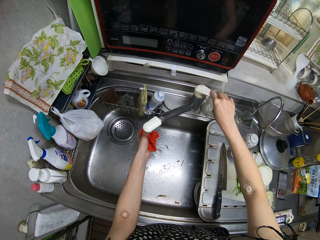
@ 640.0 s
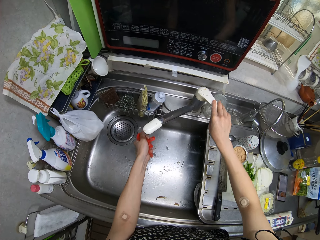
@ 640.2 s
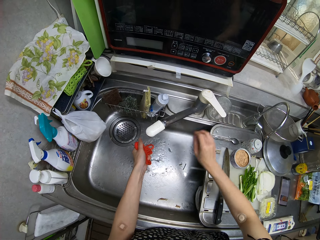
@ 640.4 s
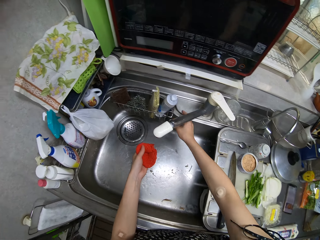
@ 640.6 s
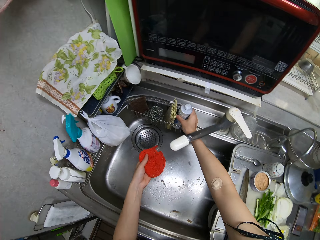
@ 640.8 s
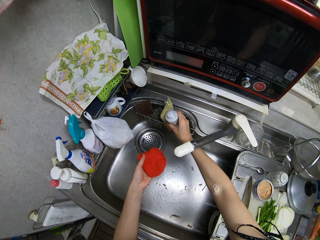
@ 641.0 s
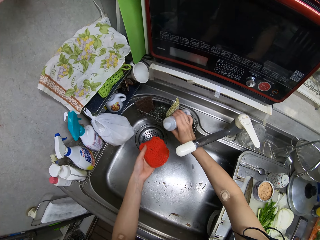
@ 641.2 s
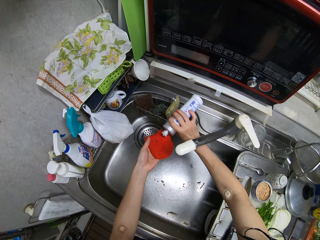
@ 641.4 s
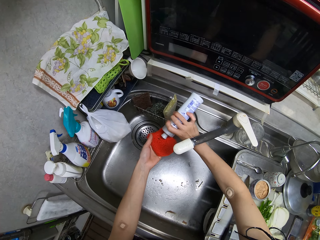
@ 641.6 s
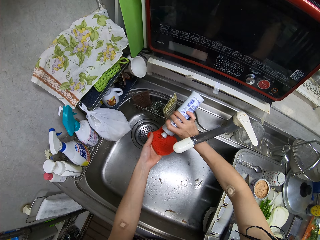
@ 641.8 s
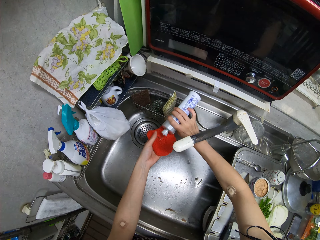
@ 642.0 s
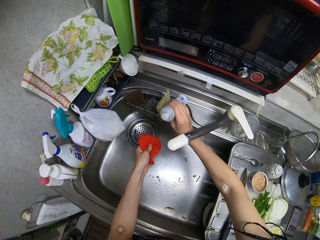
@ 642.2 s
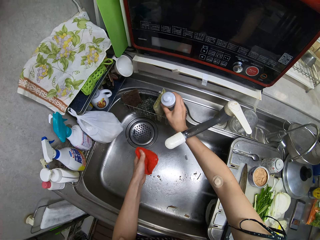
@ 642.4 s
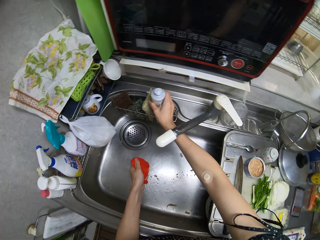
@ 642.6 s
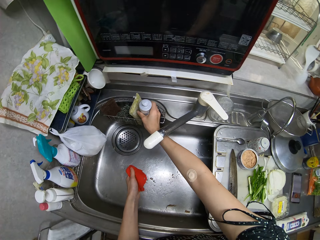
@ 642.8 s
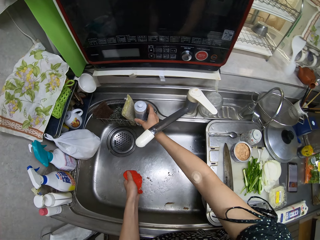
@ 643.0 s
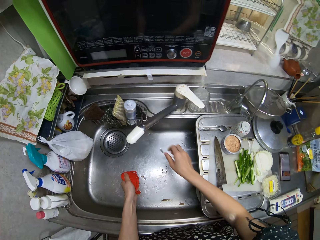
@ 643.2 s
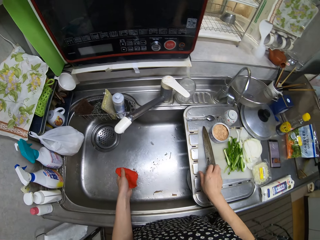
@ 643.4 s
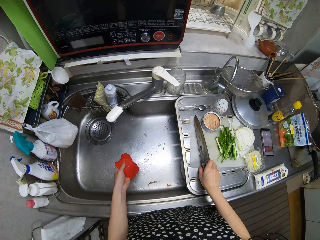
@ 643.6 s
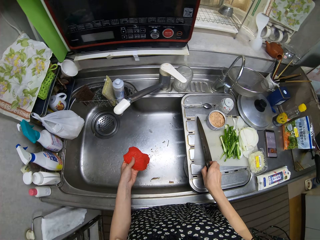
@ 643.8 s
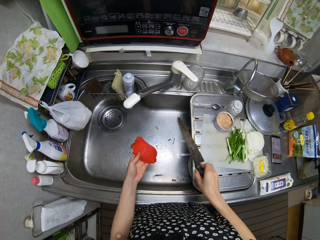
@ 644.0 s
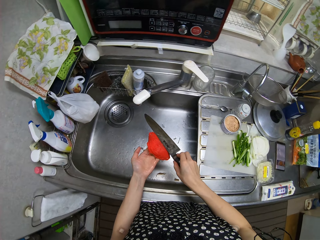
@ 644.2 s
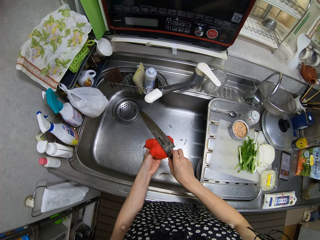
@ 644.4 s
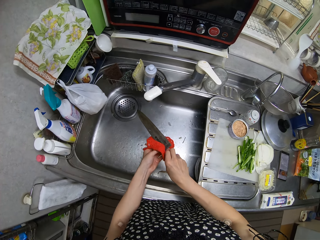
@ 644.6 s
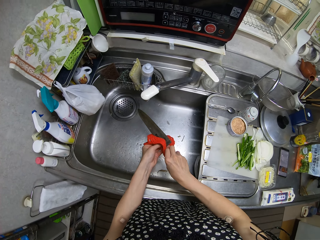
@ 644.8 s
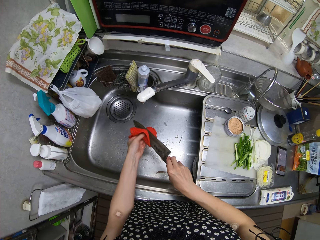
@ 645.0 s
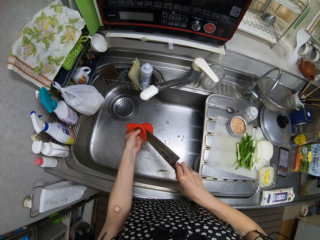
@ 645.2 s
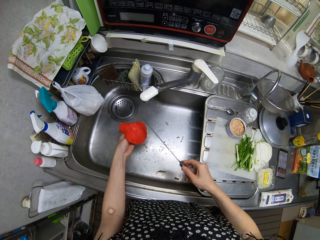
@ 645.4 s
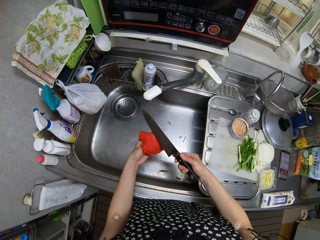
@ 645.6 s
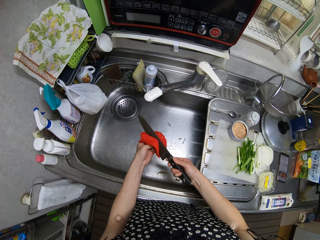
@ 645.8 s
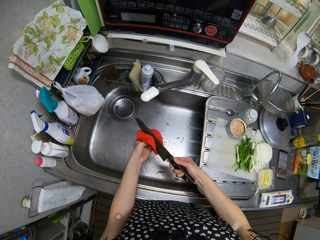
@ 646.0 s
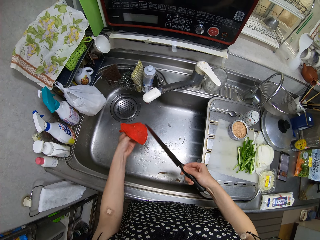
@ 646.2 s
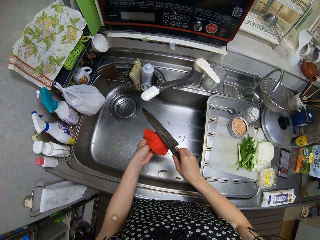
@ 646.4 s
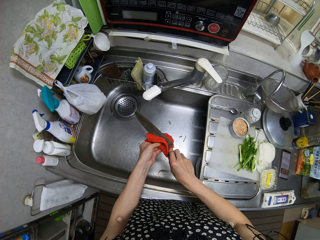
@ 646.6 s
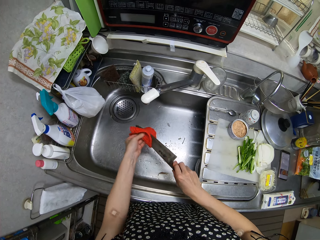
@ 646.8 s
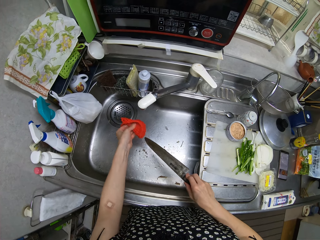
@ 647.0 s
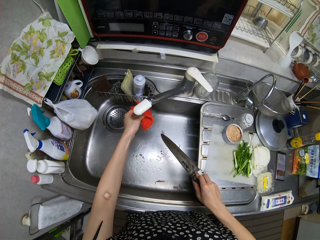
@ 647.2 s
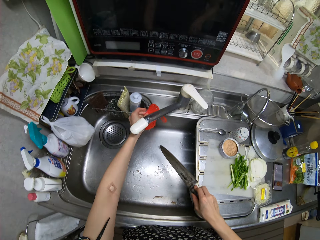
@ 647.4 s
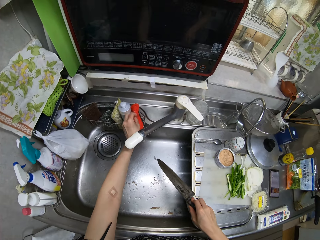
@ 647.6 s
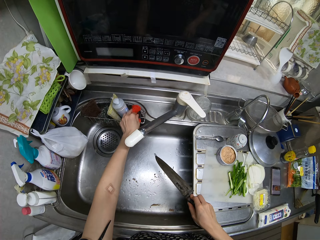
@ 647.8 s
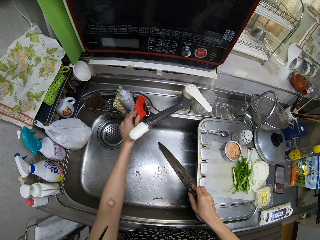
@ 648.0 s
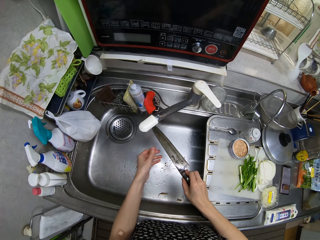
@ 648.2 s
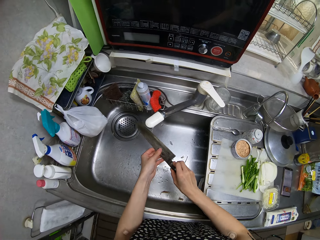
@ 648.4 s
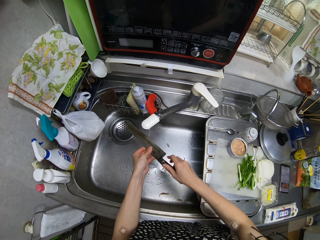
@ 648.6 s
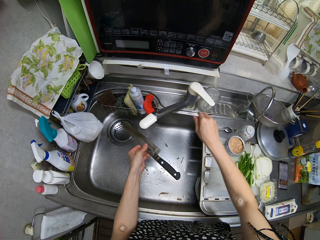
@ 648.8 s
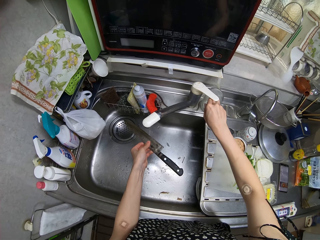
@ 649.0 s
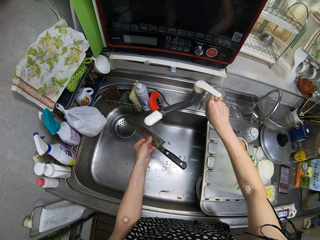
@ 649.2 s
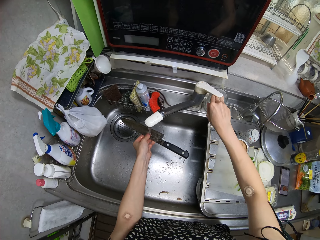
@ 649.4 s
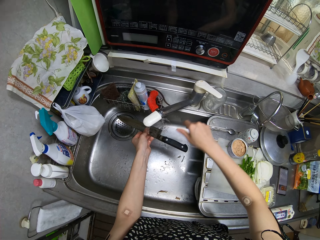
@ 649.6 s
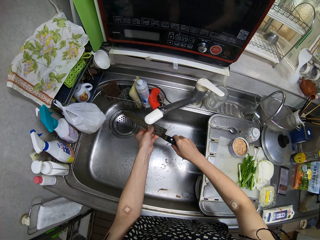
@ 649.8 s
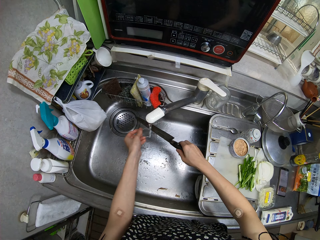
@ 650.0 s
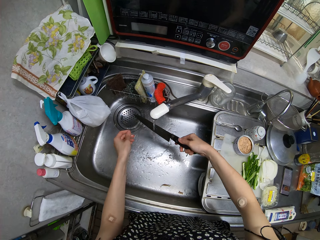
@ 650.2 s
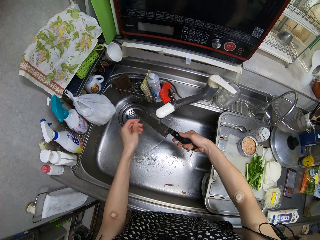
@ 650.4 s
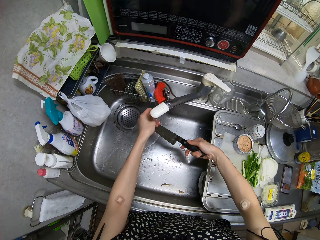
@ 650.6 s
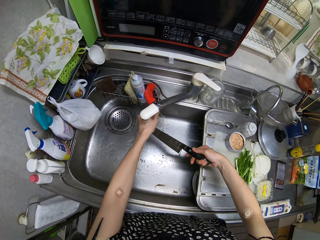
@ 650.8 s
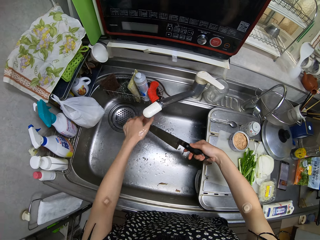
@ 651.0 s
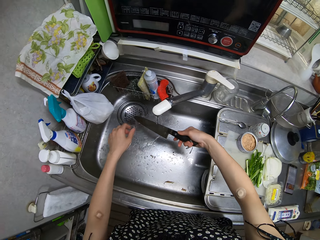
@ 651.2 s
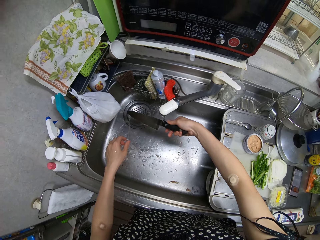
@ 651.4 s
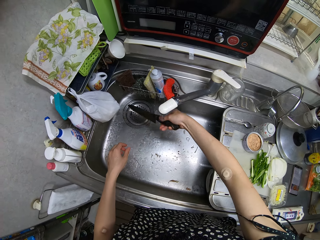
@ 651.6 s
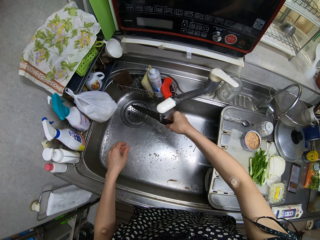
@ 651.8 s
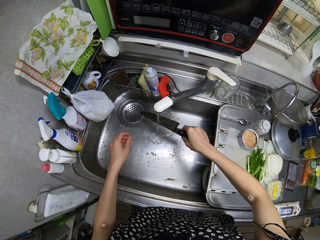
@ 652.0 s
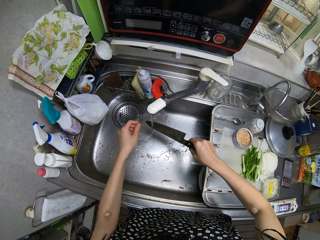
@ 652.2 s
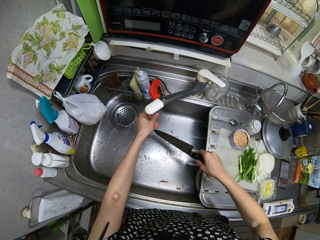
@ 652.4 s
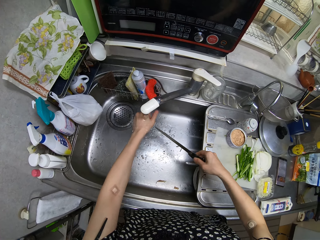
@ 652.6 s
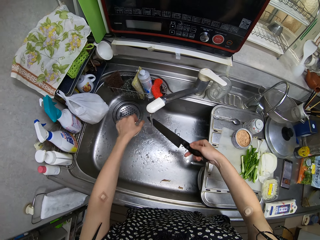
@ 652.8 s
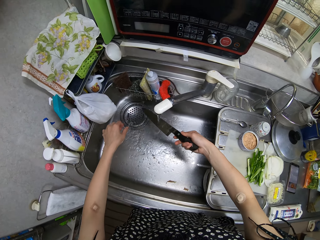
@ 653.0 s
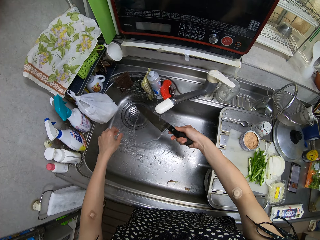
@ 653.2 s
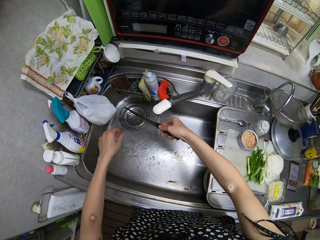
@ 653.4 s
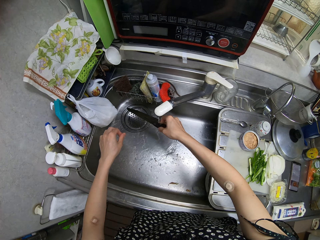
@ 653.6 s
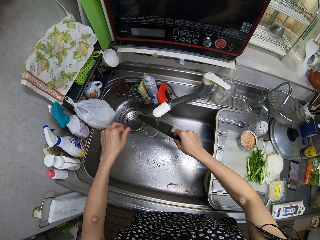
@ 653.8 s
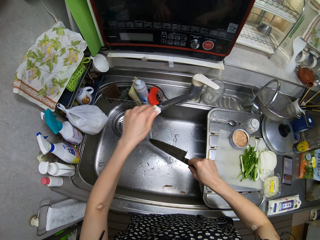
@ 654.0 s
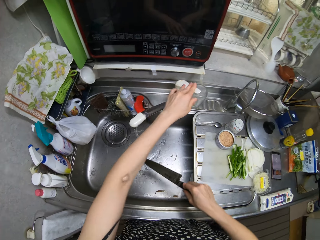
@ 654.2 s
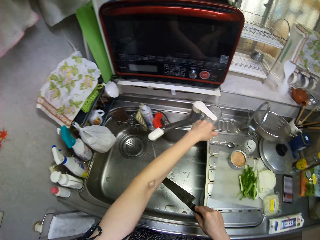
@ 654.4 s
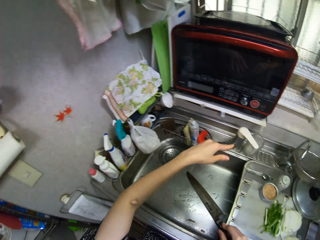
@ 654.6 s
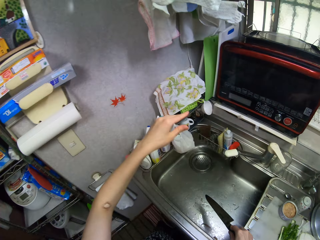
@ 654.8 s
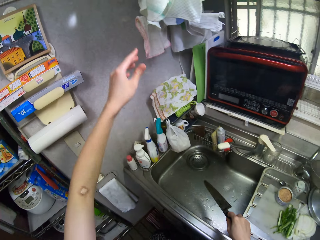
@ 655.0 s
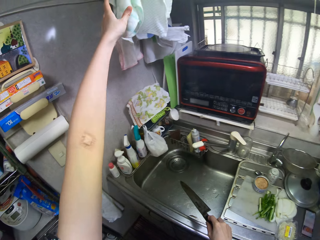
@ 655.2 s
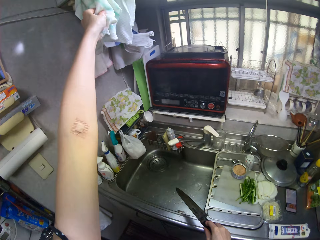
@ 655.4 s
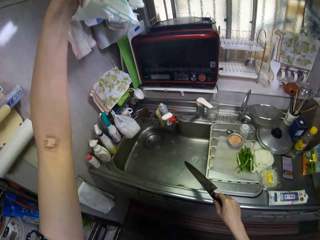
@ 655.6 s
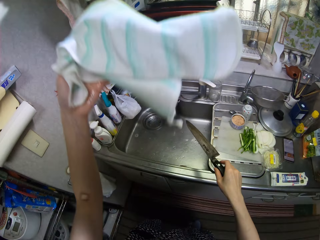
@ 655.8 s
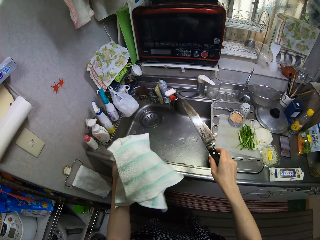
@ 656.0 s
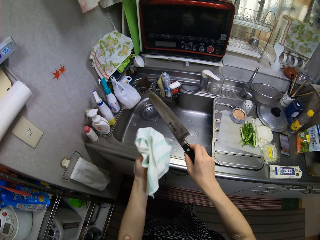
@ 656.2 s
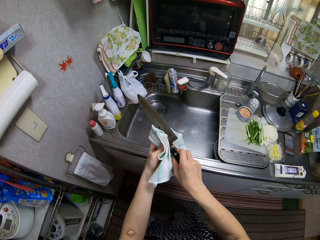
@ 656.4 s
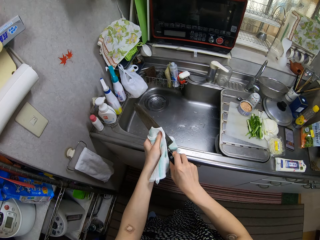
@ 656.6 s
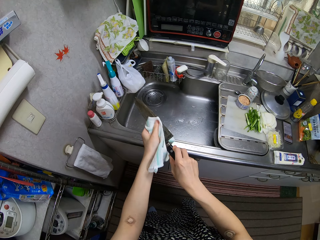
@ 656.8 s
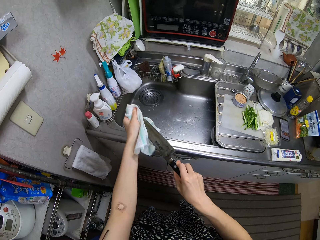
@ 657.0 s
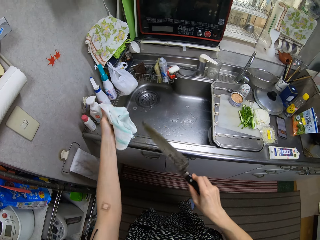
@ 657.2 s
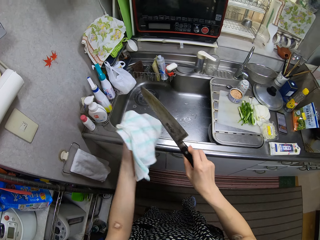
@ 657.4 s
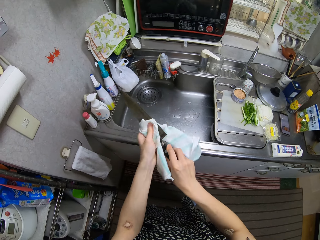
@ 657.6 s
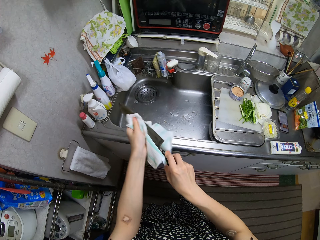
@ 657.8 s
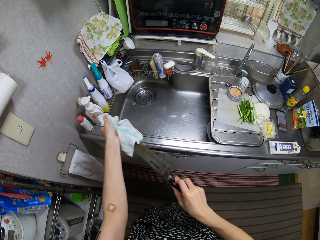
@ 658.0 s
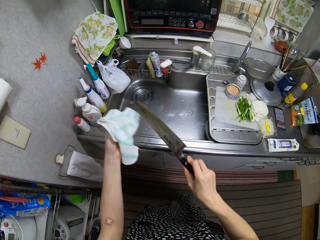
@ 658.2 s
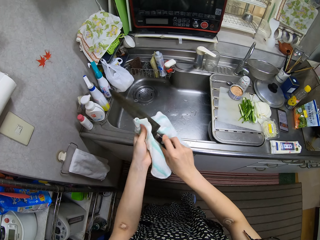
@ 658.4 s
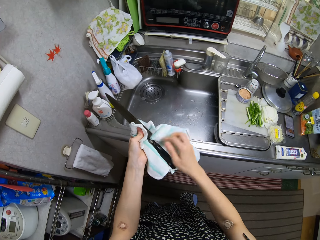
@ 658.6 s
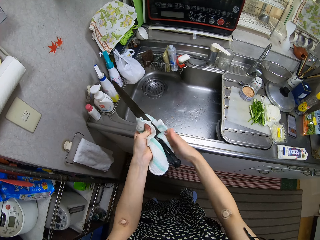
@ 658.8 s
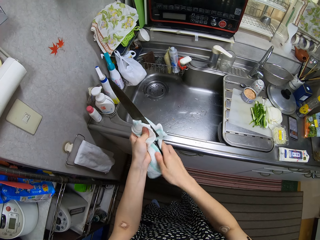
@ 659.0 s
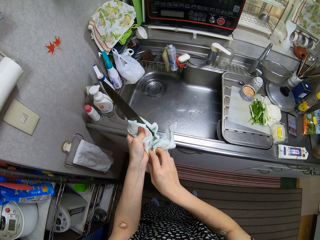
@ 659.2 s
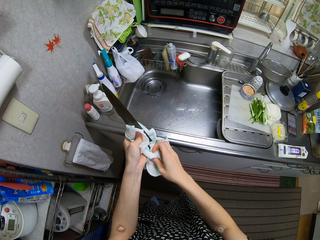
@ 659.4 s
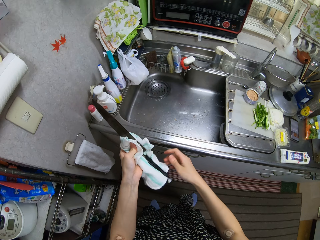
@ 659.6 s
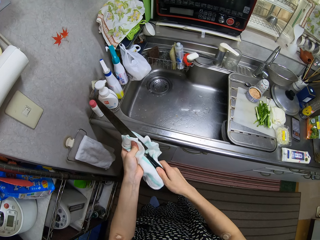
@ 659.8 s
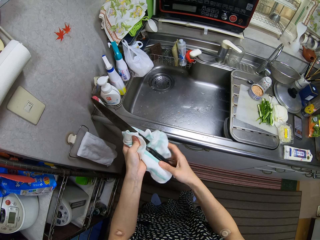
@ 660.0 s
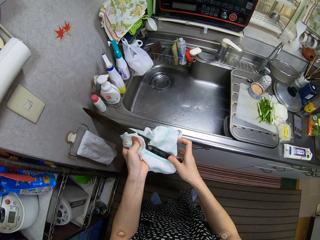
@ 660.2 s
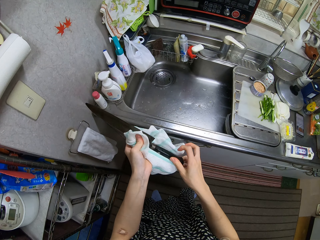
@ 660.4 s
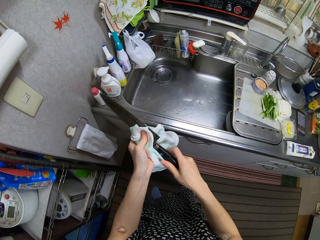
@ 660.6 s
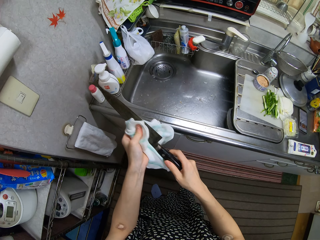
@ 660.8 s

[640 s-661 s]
The camera wearer closes the tap with her right hand. She picks up a bottle of soap from the sink with her right hand. She pours soap on the sponge. She drops the bottle of soap in the sink. She picks up the knife from the counter with her right hand. She washes the knife with the sponge. She drops the sponge in the sink. She passes the knife to her left hand. She opens the tap with her right hand. She rinses off the soap on the knife. She closes the tap with her left hand. She picks up a kitchen towel from a rack with her left hand. She dries the knife with the kitchen towel.
